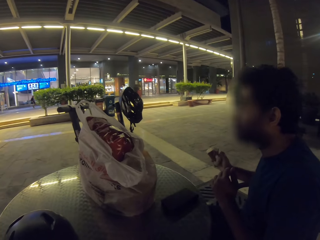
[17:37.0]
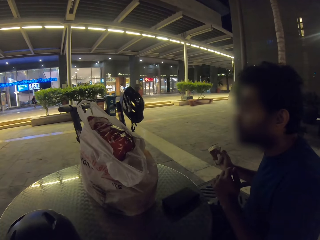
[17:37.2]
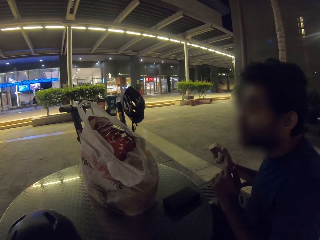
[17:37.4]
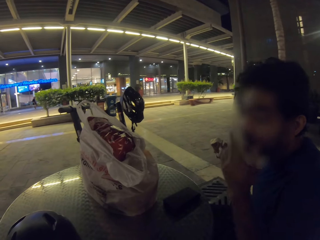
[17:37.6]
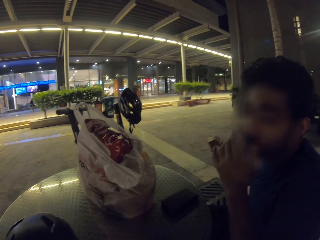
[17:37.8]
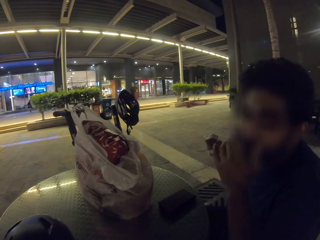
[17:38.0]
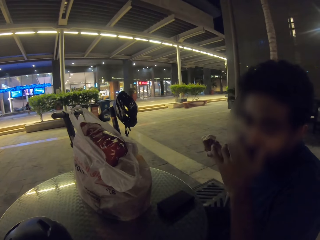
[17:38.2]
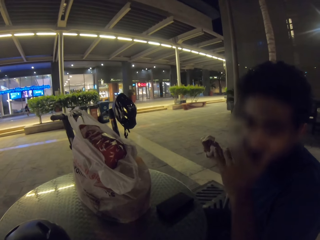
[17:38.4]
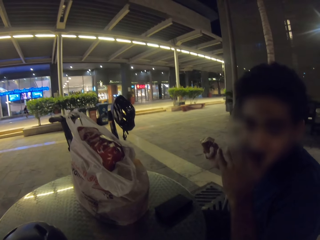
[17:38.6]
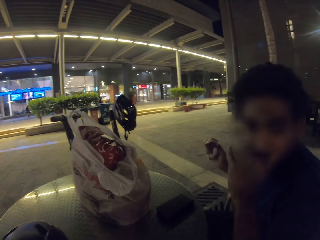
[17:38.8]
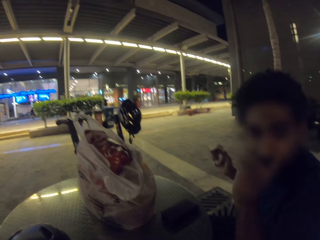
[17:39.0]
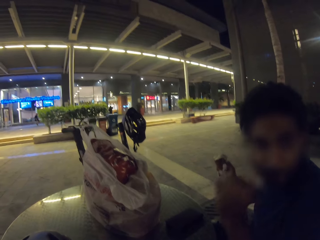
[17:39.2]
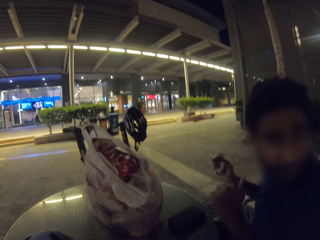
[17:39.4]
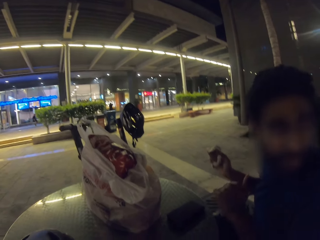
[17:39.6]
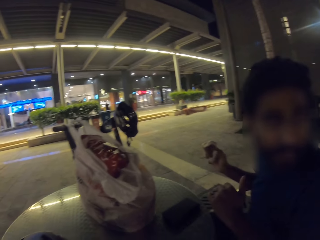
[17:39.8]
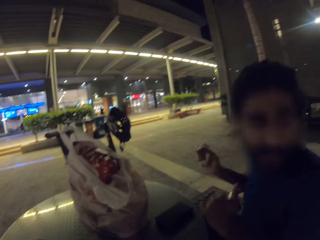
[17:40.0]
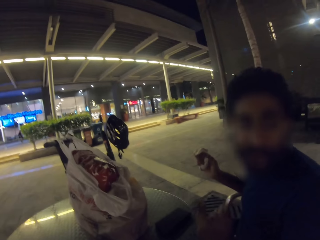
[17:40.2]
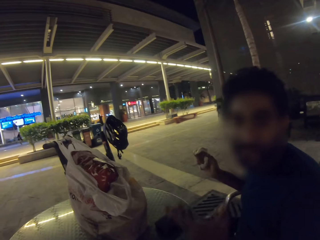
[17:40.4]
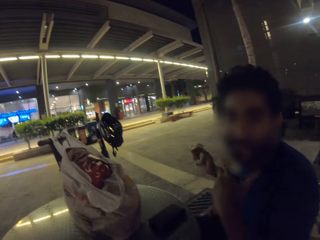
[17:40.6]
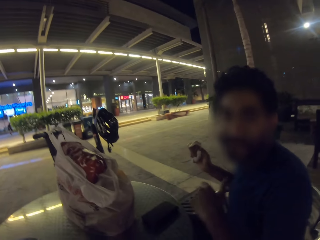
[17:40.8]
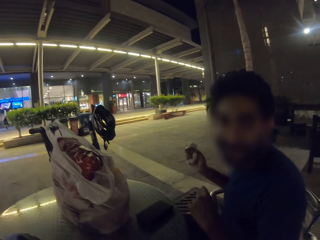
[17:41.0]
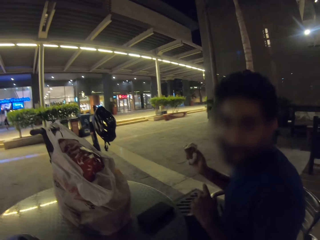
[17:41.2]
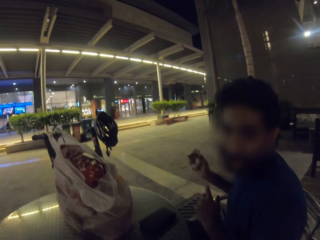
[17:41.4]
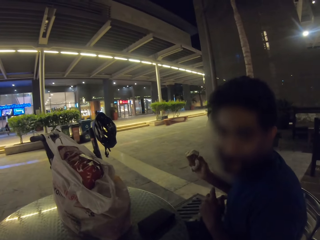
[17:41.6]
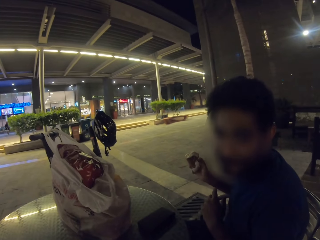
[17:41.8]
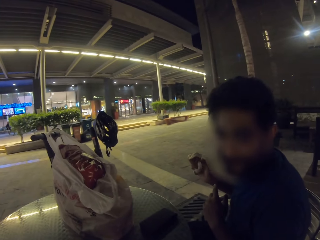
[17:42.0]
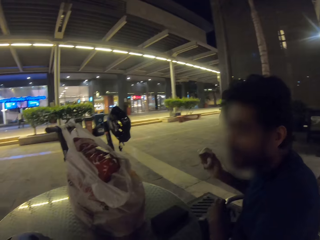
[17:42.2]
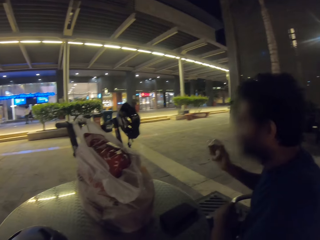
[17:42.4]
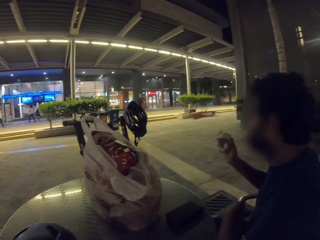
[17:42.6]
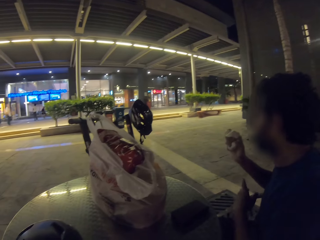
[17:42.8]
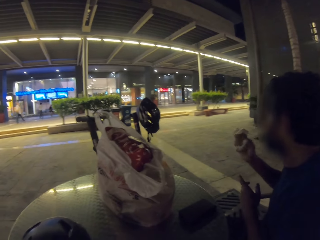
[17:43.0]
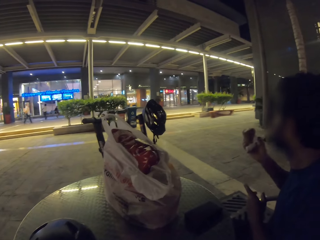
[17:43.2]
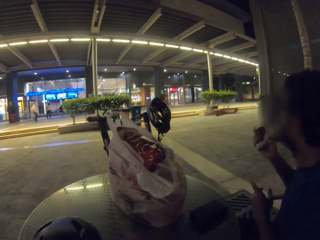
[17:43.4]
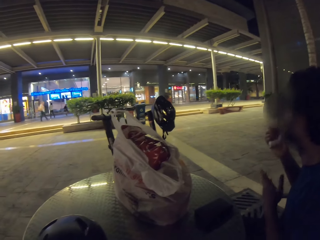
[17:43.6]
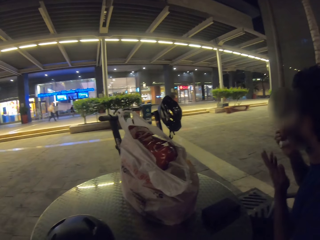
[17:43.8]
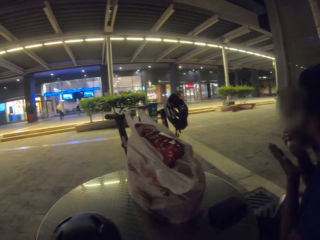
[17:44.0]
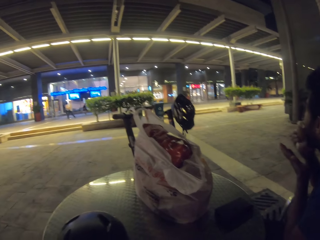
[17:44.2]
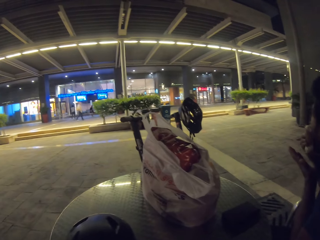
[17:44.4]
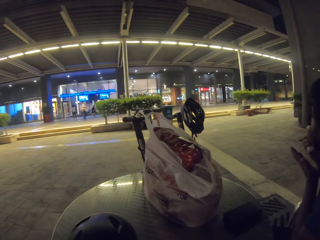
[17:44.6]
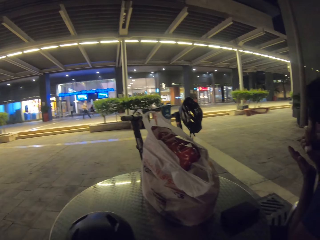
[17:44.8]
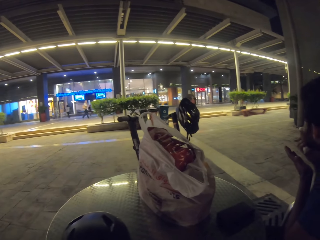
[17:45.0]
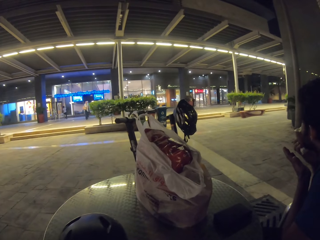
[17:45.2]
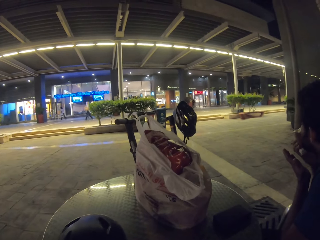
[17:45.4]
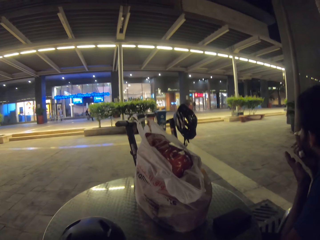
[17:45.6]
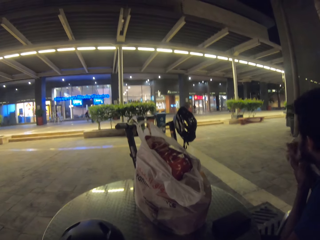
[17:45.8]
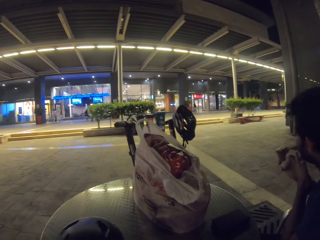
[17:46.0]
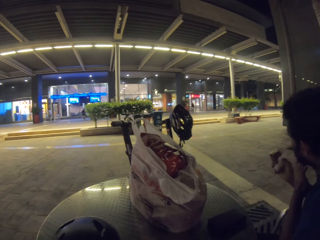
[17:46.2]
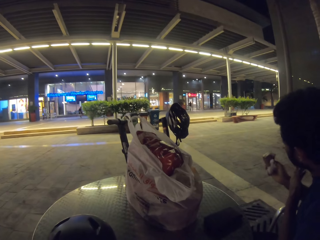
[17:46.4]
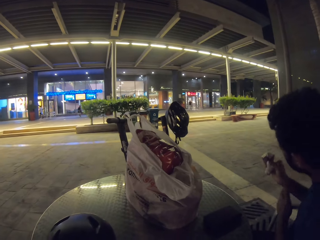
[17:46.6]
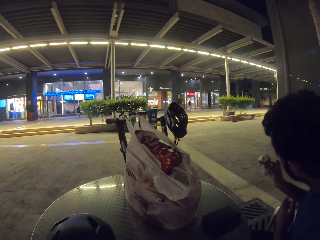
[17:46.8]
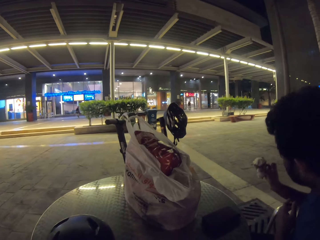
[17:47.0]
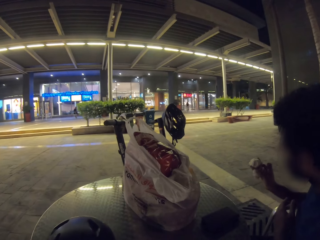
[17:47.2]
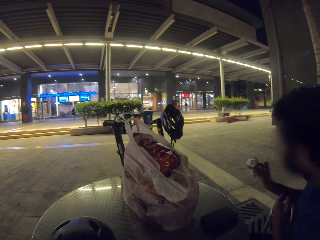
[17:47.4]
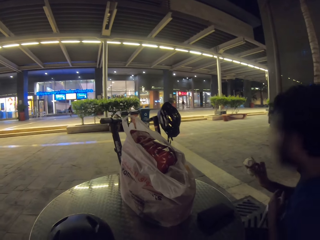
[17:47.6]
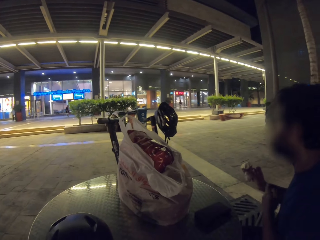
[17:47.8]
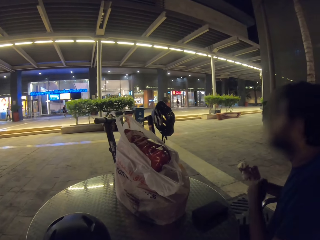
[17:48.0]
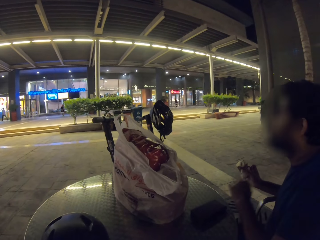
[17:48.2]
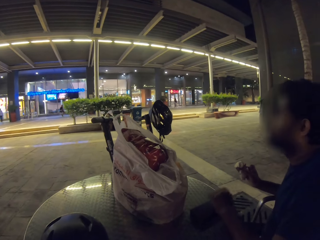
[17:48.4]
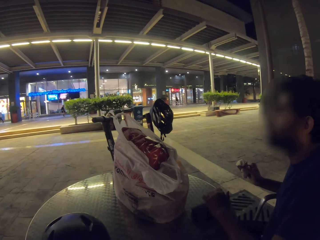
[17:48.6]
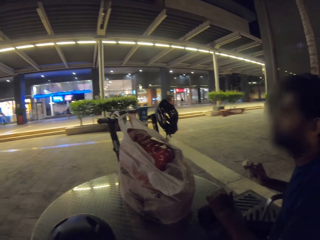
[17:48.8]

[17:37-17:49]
The camera wearer looks at the store. A man looks around. The man converses to the camera wearer. The camera wearer looks at the store. The man eats ice cream.

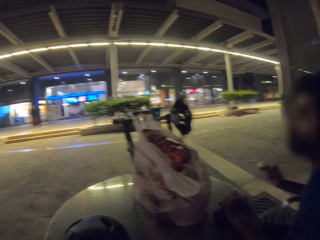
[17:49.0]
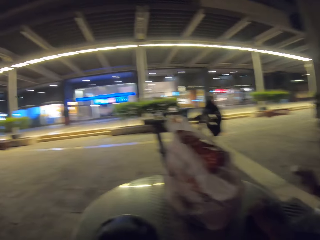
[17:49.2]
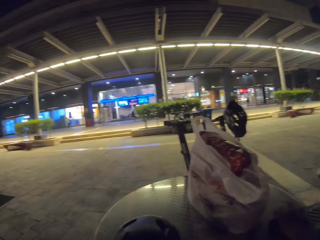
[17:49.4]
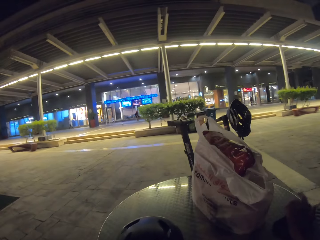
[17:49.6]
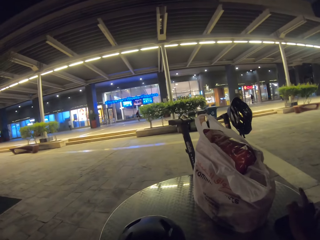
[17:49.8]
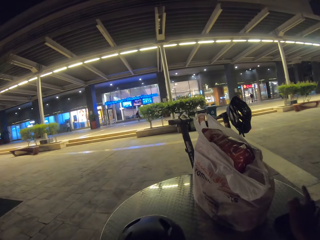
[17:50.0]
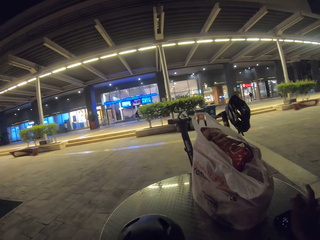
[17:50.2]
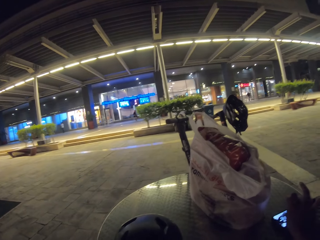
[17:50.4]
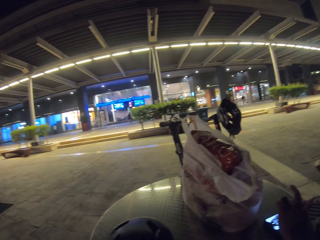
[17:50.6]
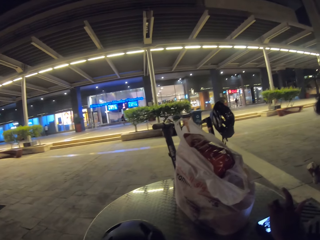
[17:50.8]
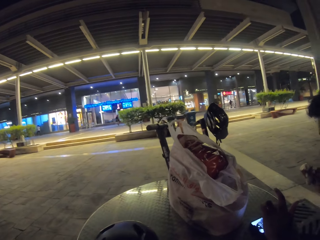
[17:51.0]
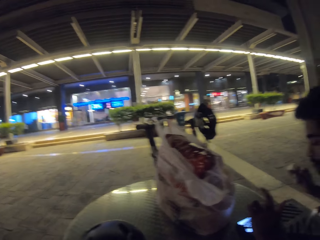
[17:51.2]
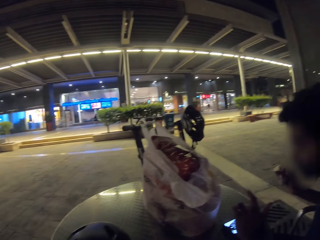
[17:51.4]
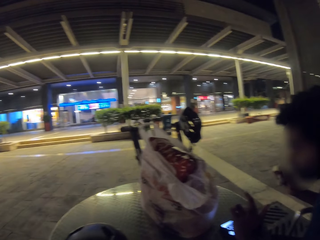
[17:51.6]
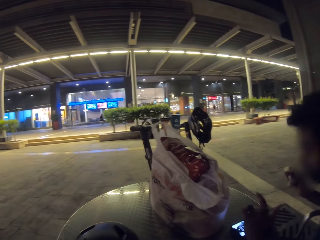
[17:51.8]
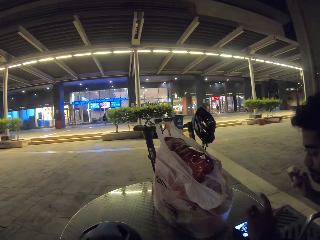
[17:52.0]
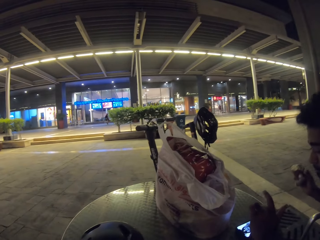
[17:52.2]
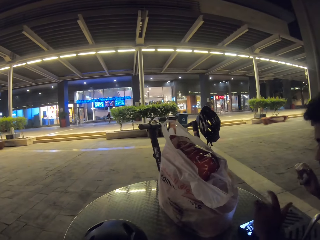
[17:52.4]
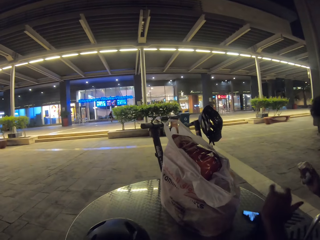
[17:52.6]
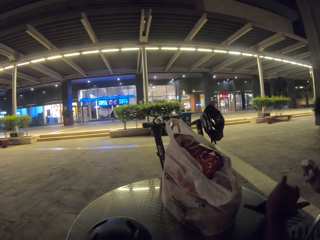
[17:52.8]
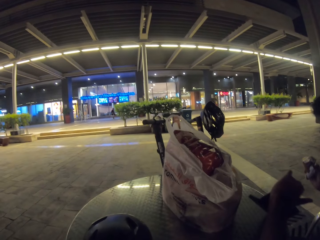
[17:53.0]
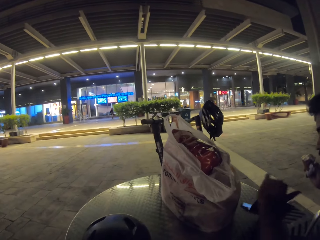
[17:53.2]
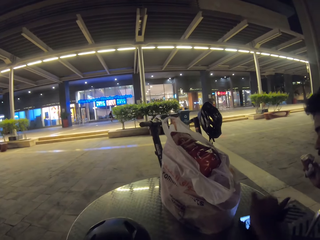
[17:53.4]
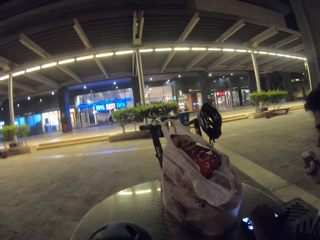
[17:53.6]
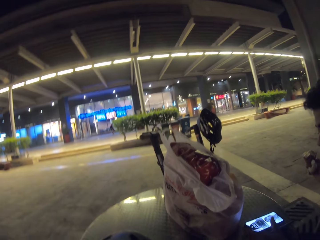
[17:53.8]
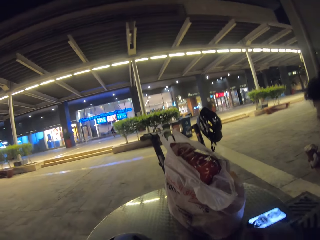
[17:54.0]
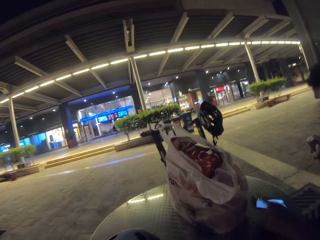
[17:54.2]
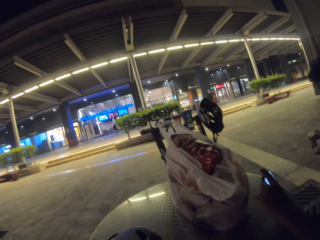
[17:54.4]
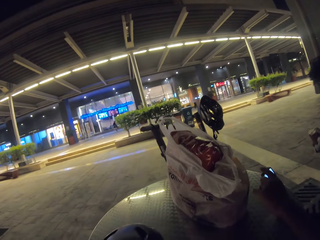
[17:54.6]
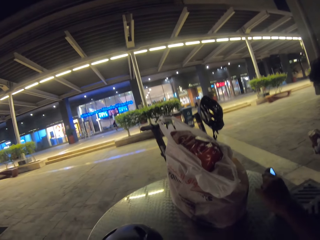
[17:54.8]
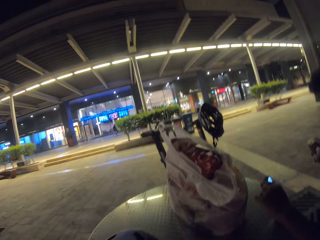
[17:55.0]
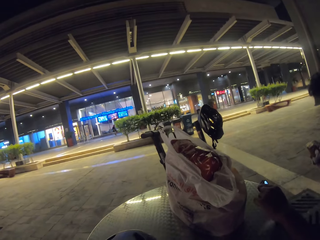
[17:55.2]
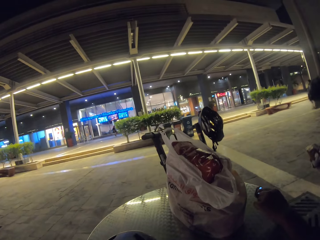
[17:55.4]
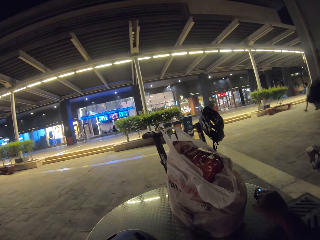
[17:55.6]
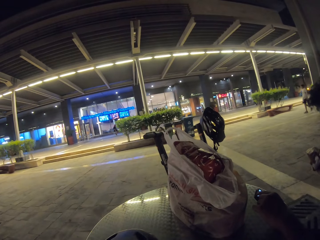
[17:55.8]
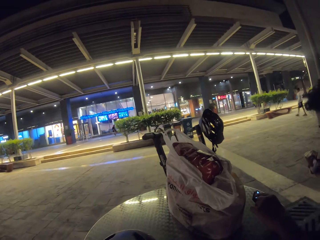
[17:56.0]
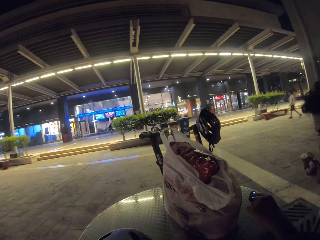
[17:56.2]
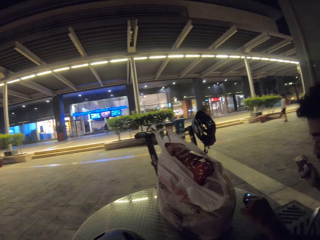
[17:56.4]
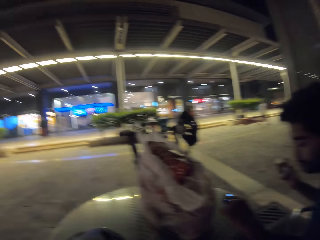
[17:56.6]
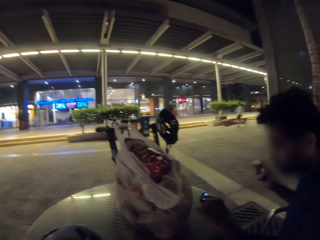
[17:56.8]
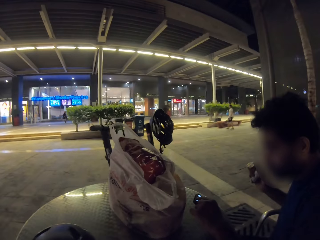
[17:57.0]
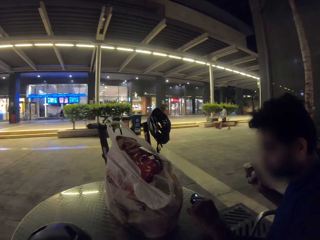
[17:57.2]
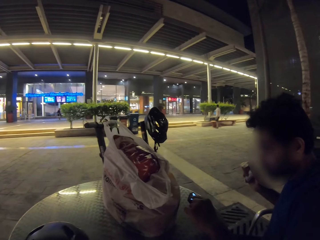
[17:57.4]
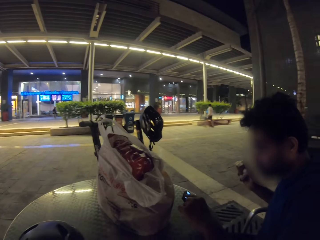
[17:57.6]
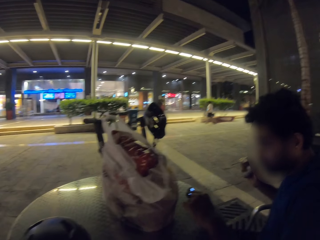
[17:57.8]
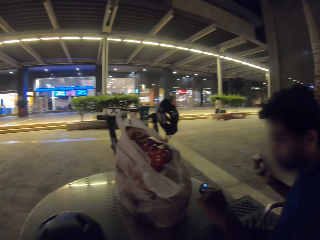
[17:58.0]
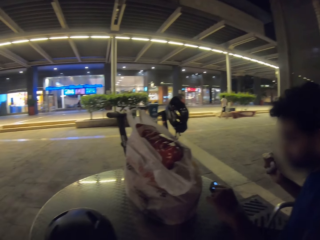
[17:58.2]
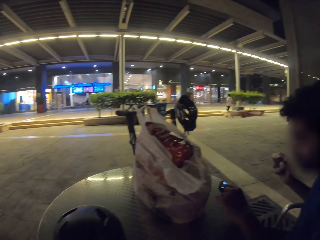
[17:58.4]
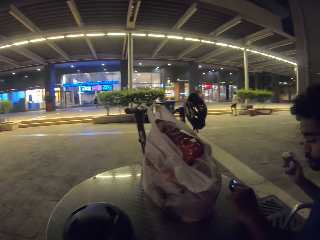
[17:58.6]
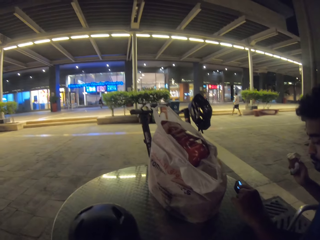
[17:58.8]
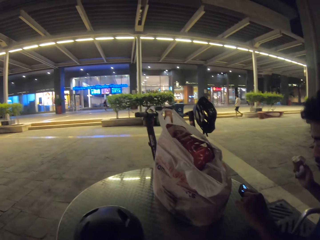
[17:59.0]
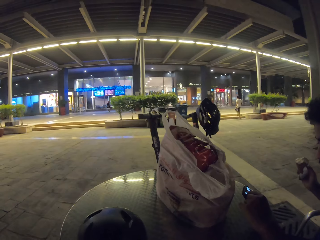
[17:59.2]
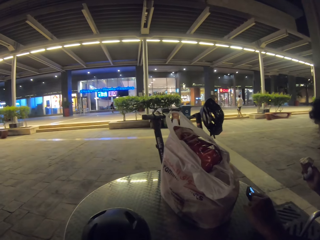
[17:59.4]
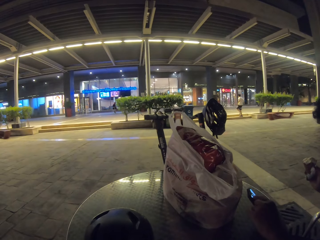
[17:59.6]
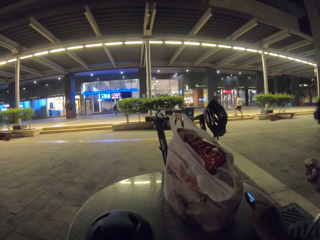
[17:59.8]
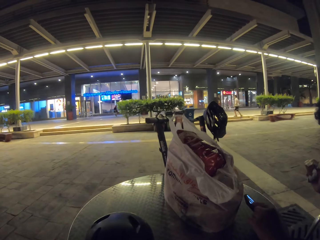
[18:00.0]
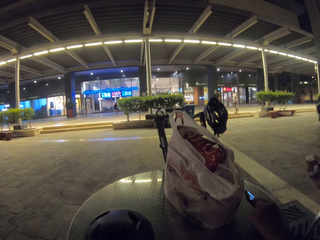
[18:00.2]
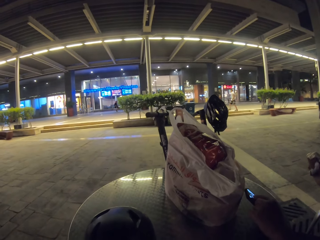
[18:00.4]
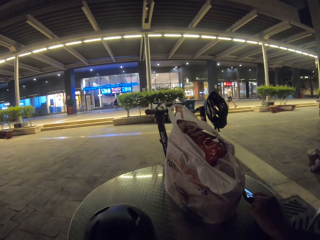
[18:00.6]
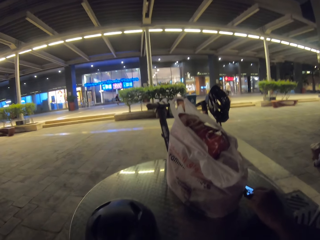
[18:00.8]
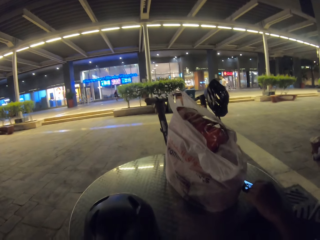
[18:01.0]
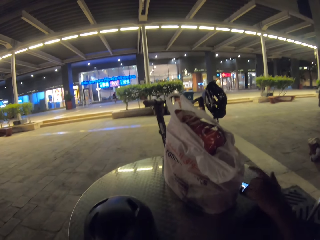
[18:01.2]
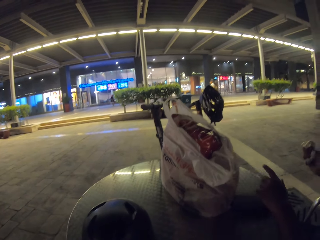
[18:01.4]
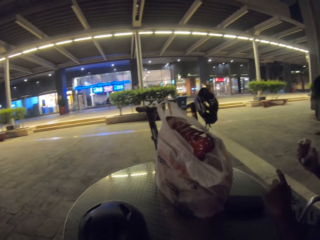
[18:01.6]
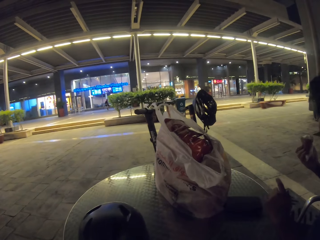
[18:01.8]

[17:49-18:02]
A man operates a phone. The man holds the phone. The camera wearer looks at the man. They look at the store.
